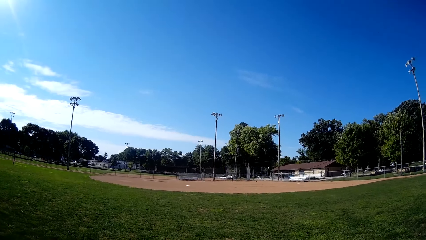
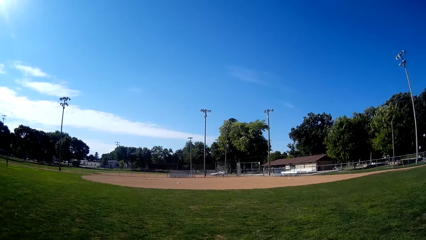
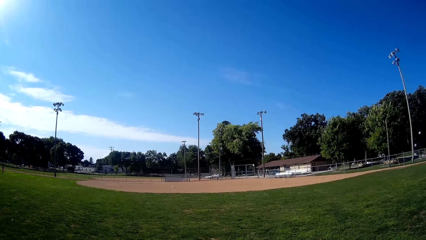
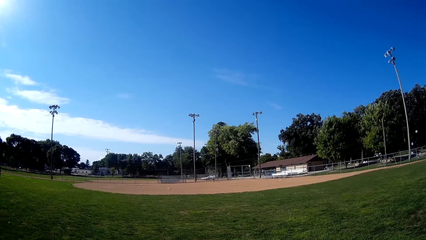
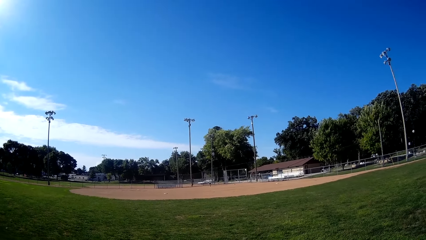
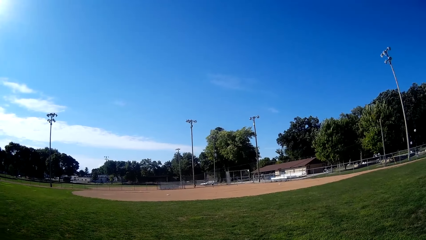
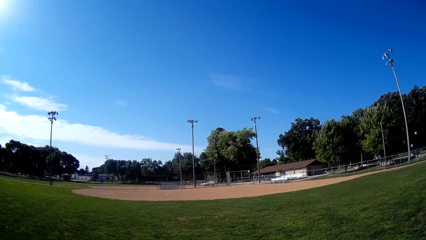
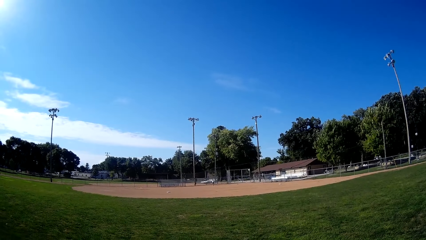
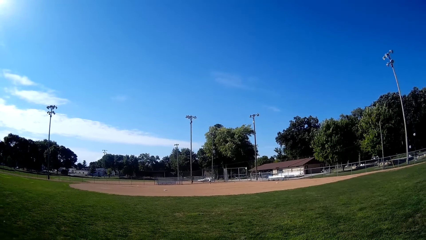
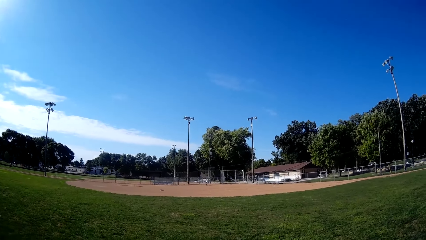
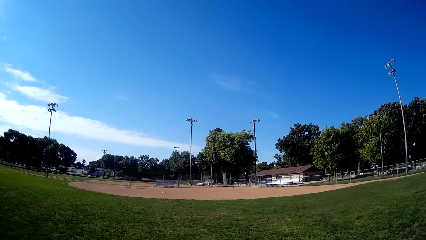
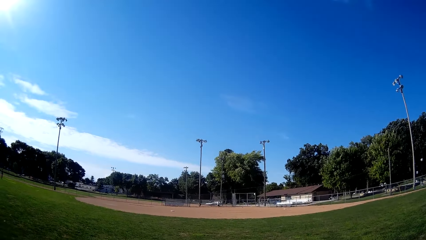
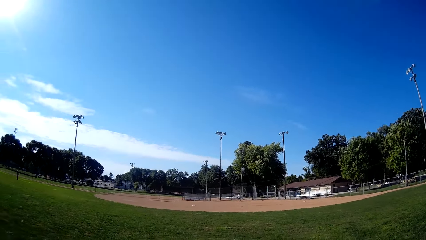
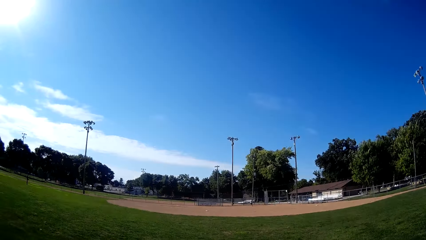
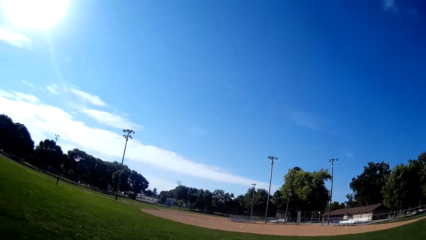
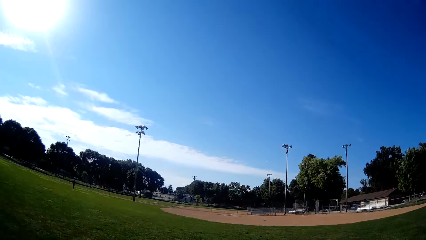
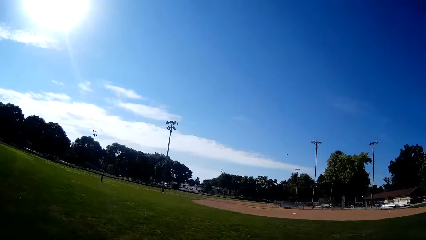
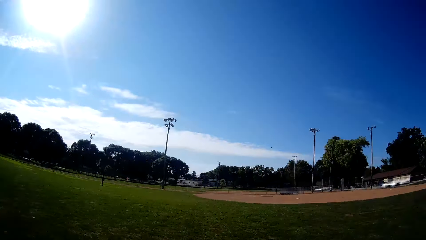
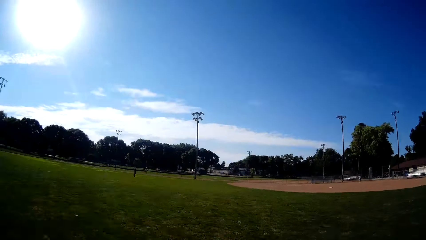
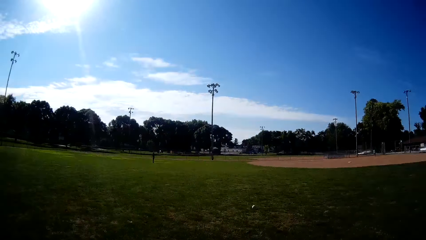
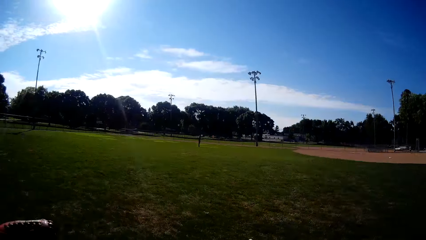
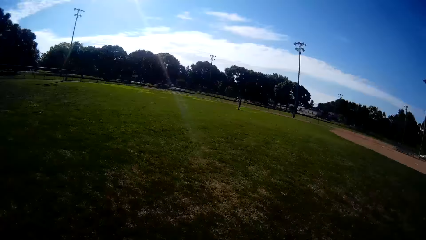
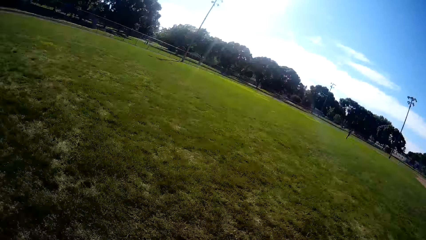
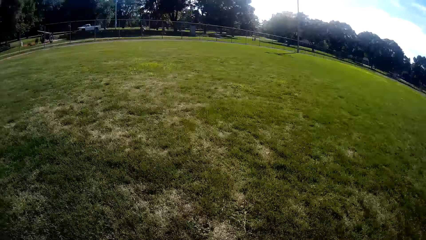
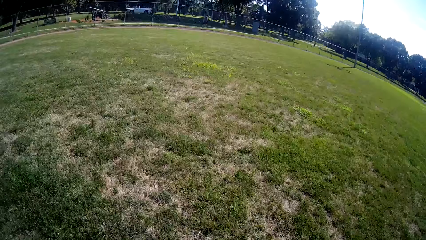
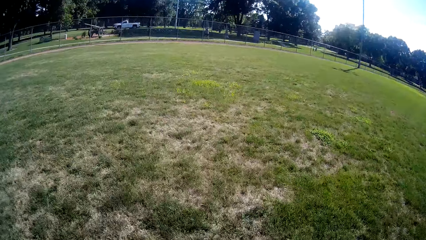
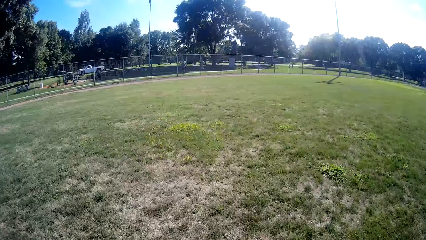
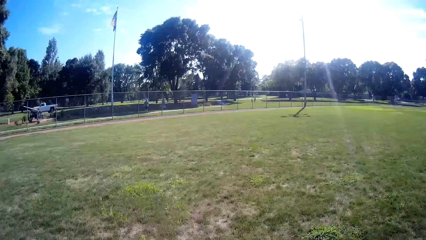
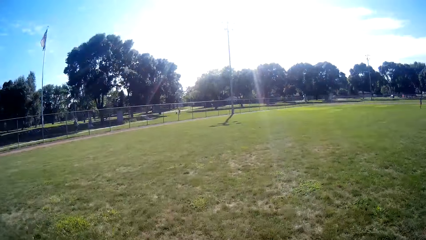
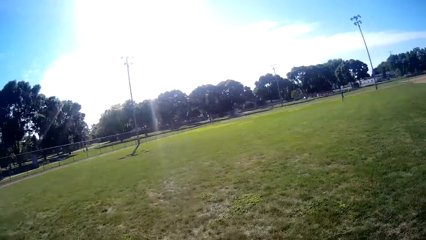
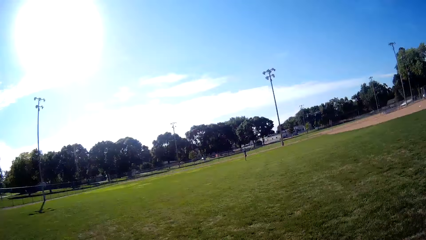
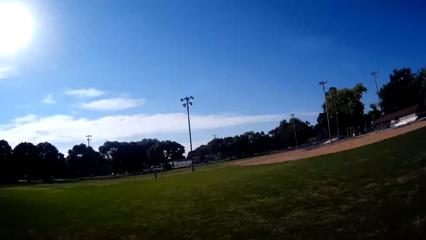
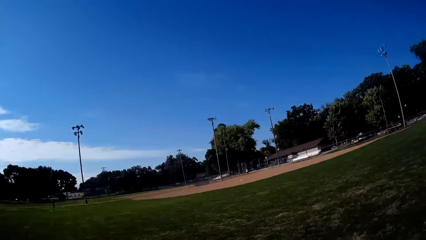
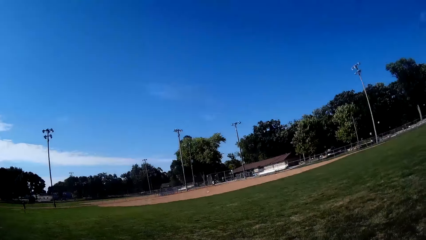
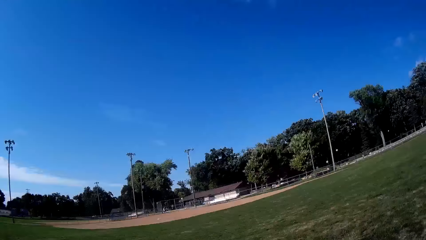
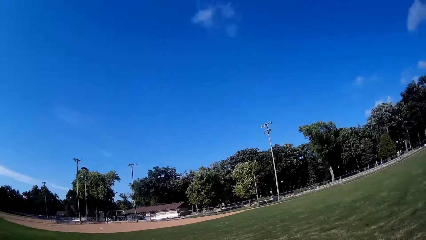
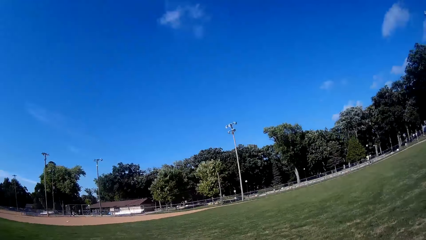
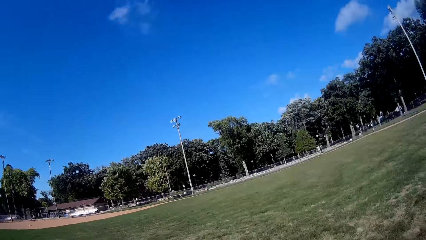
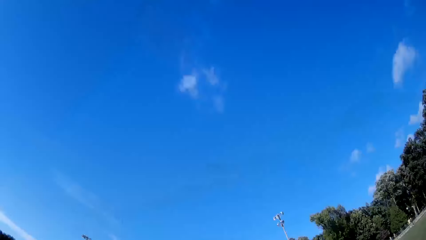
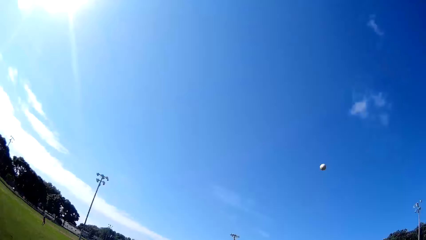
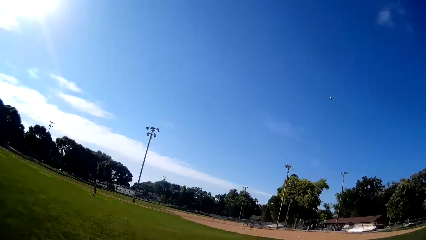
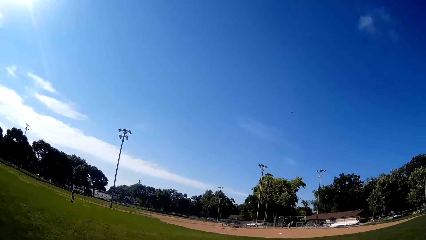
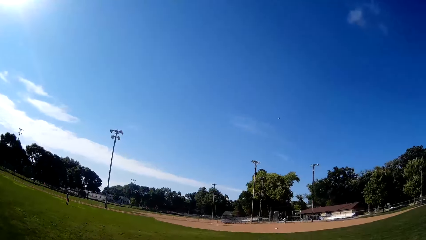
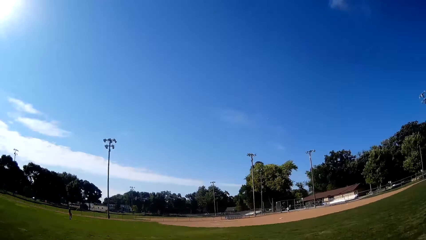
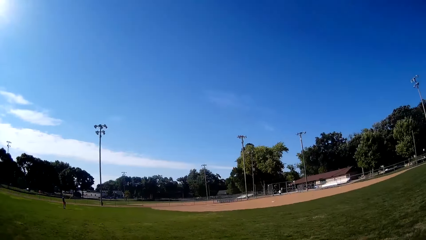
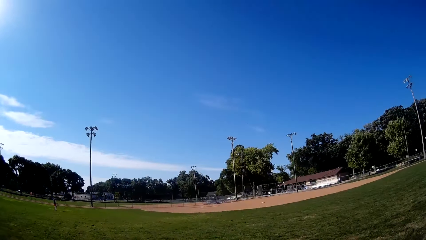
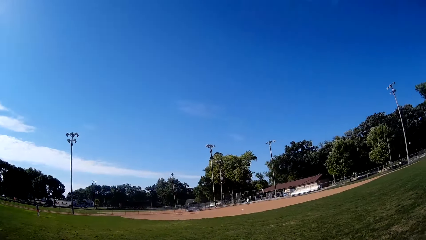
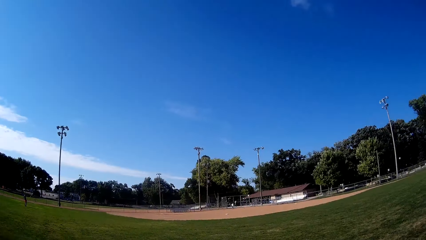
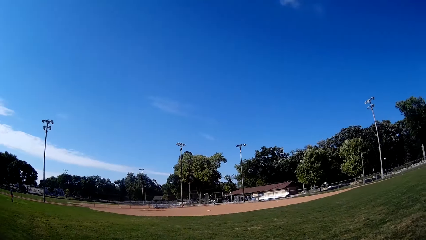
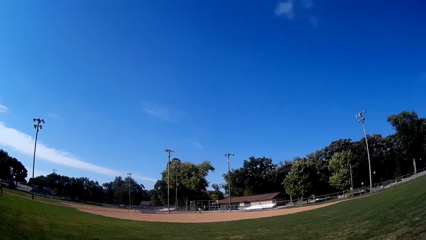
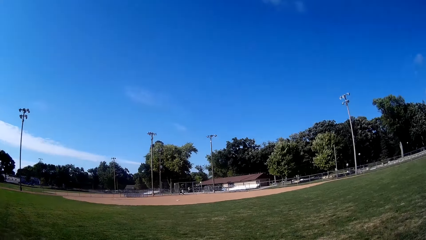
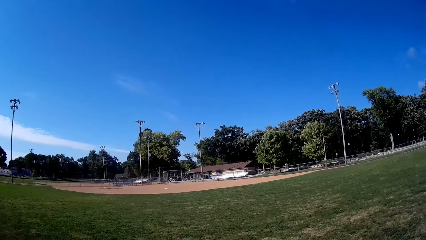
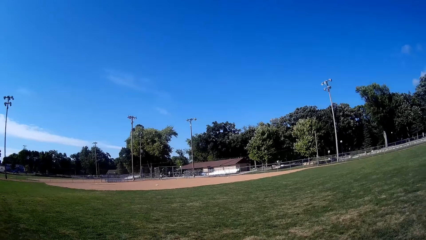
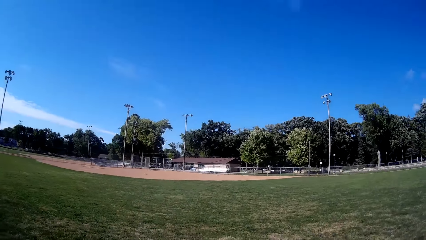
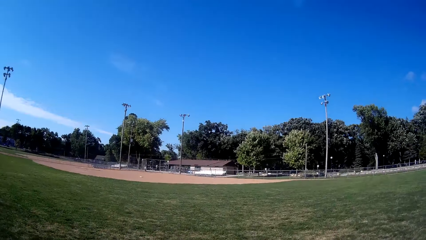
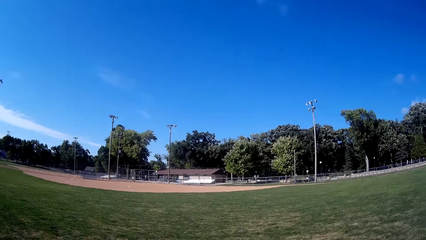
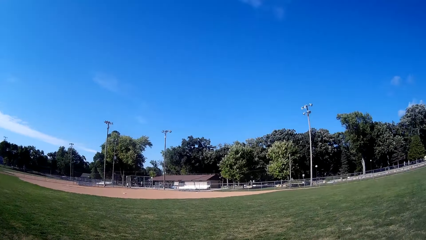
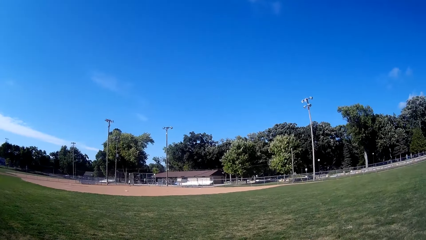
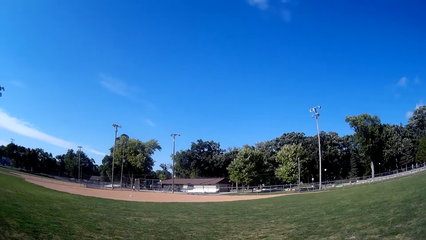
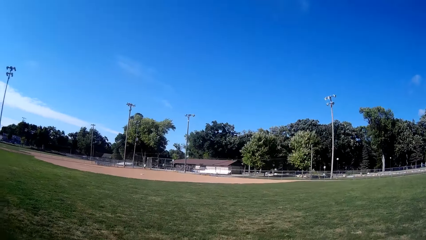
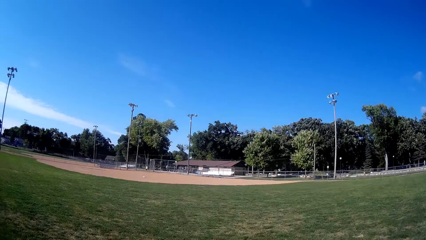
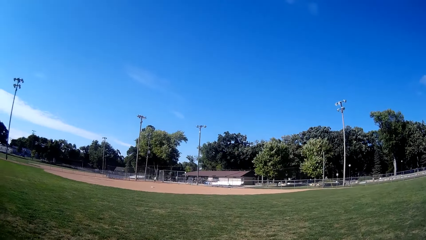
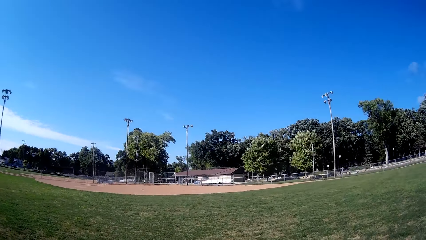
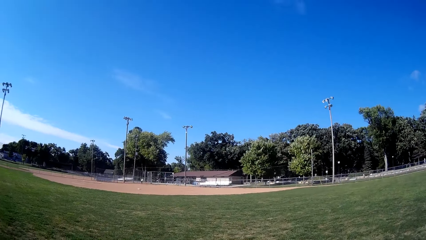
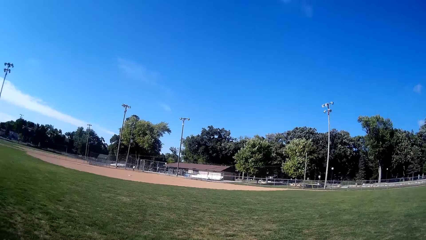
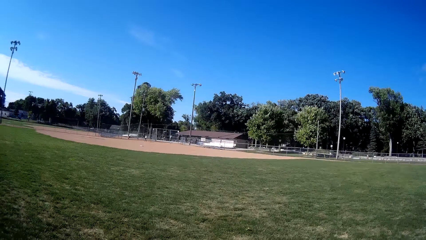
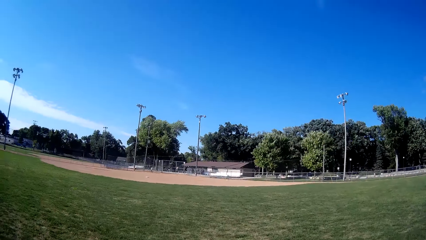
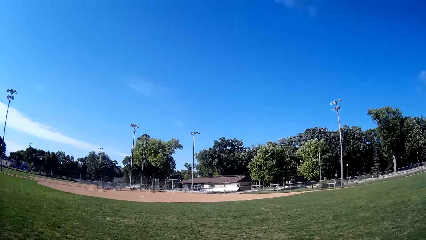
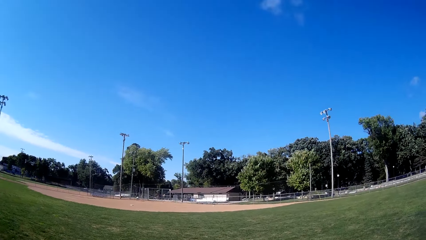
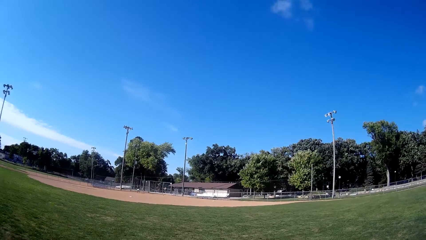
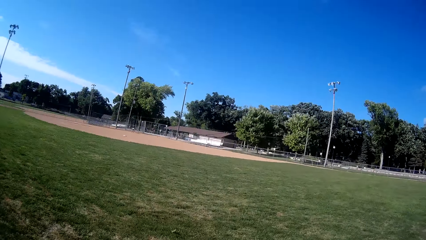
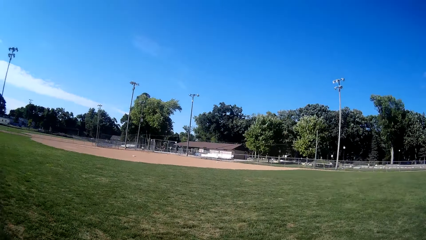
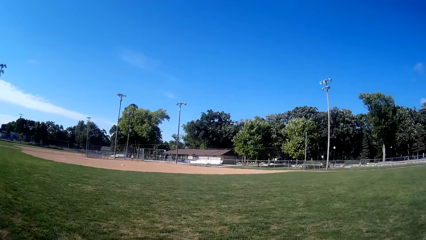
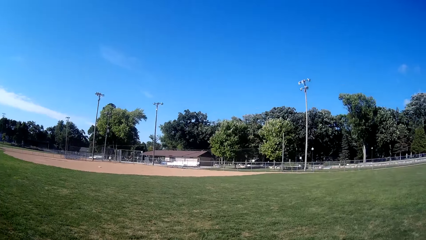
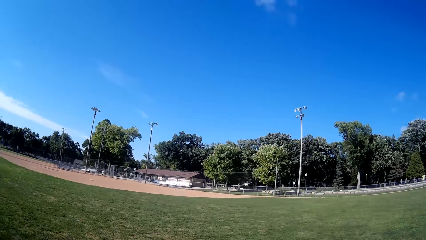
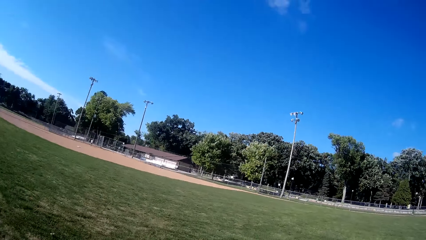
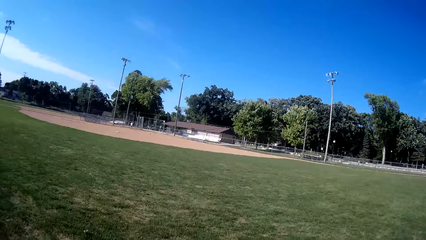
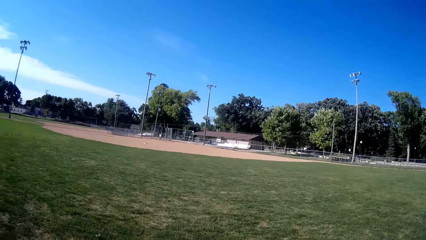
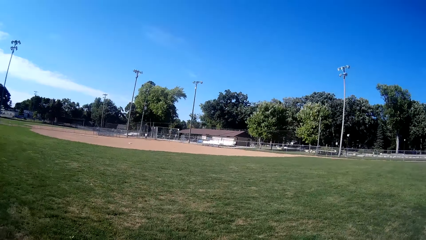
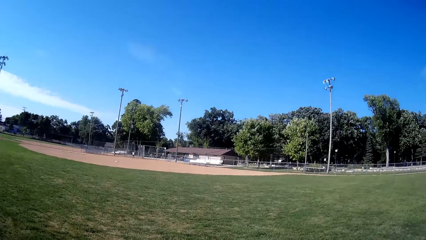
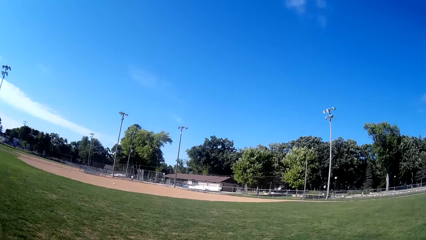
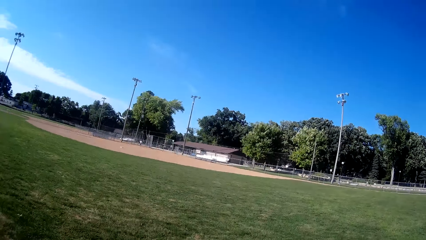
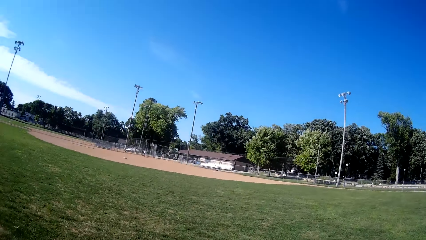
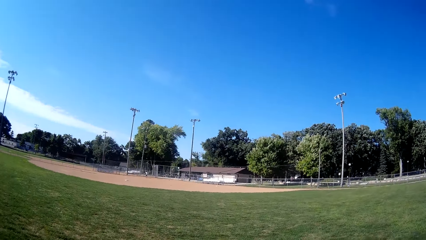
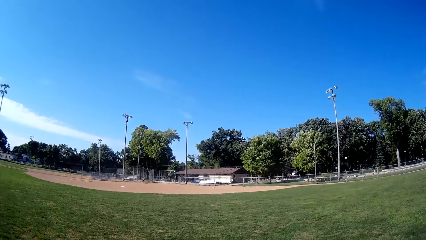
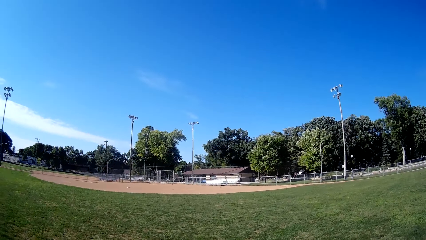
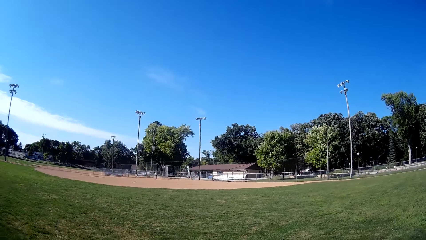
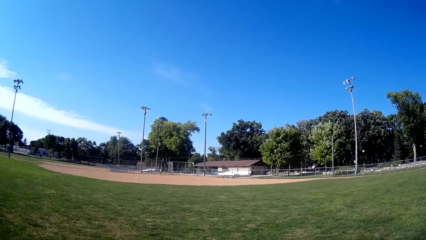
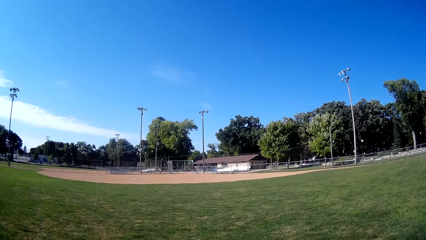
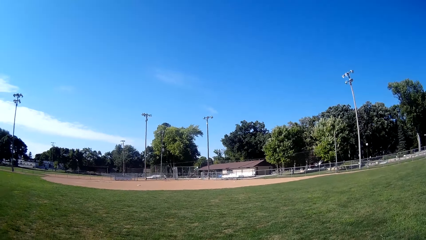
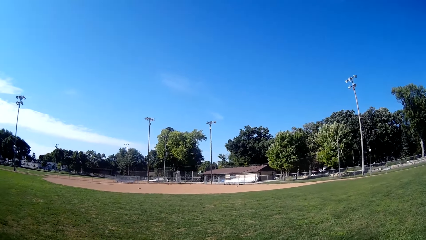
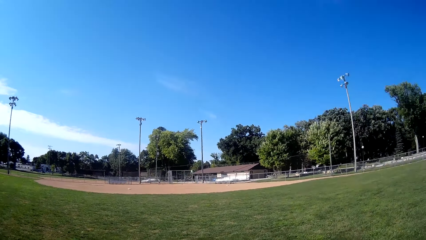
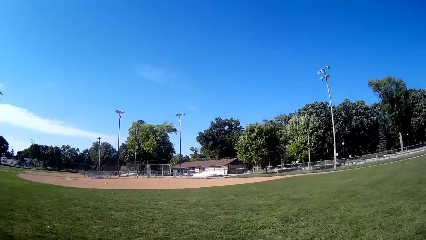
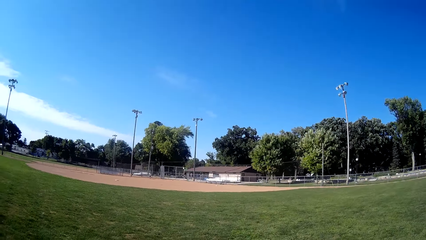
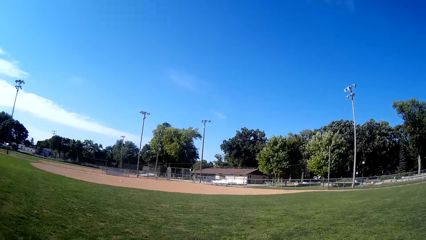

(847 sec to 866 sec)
A man bats a baseball to the camera wearer. The camera wearer runs towards the baseball. Another man looks around. The camera wearer picks up the baseball. They pitch the baseball. They converse. The first man hits the ball.
